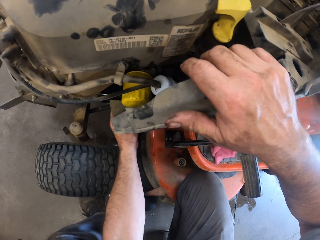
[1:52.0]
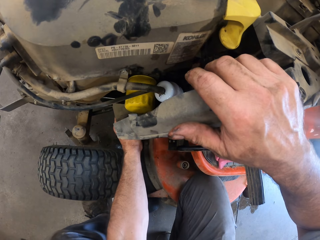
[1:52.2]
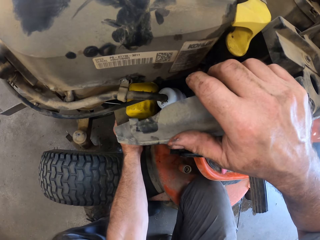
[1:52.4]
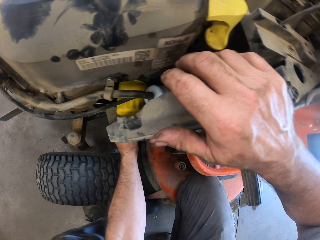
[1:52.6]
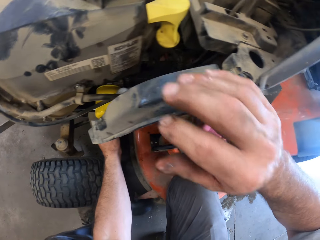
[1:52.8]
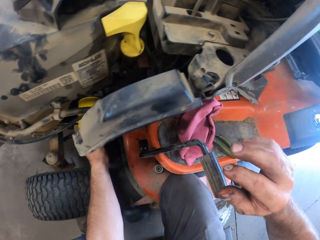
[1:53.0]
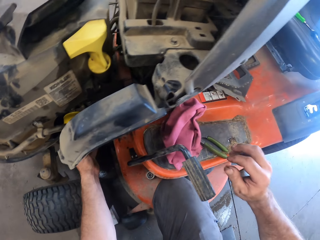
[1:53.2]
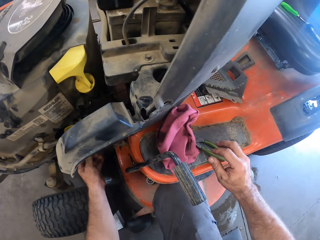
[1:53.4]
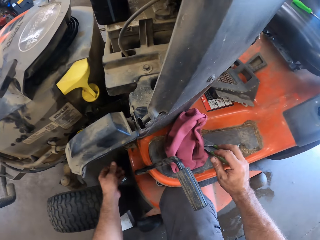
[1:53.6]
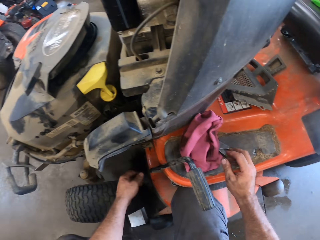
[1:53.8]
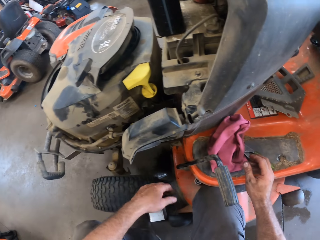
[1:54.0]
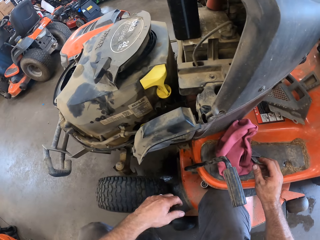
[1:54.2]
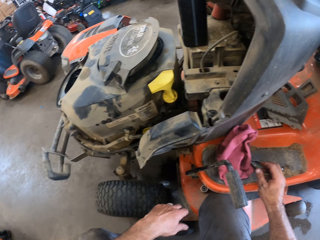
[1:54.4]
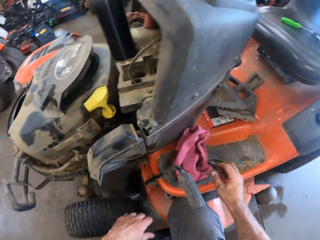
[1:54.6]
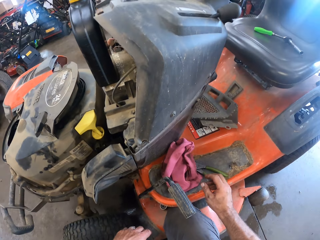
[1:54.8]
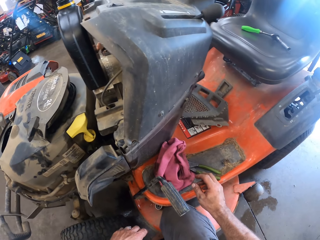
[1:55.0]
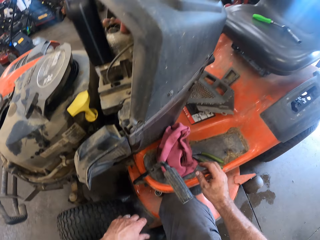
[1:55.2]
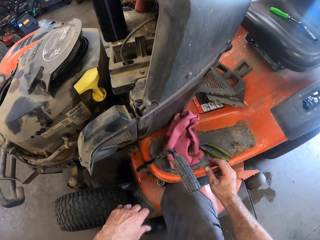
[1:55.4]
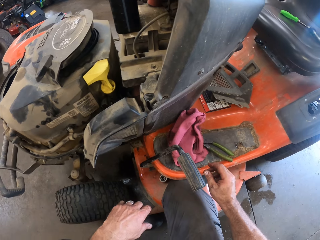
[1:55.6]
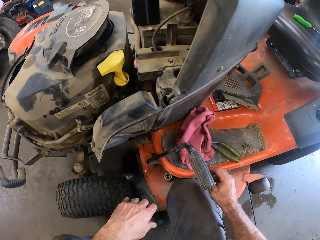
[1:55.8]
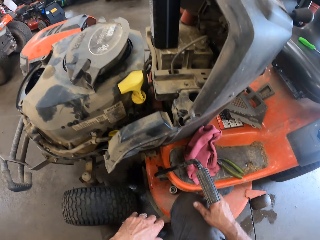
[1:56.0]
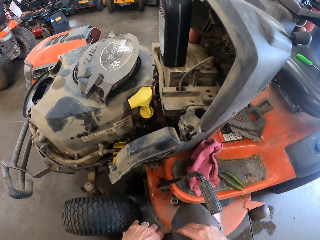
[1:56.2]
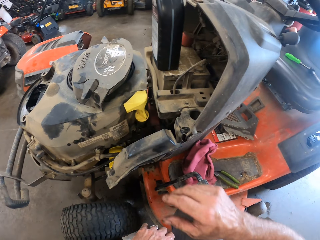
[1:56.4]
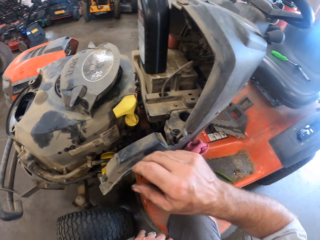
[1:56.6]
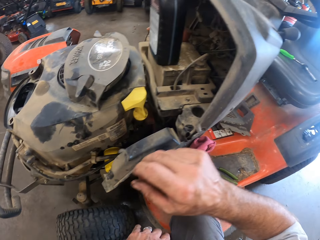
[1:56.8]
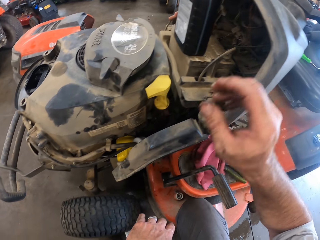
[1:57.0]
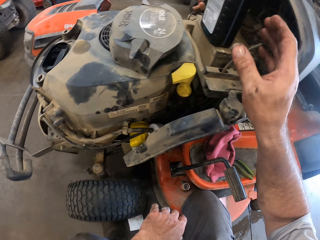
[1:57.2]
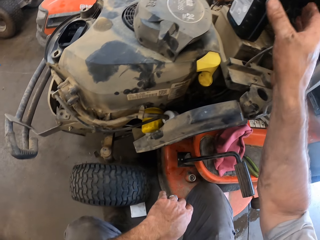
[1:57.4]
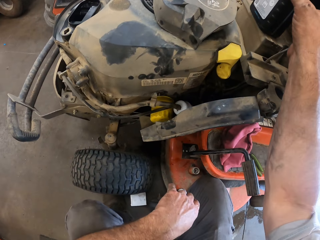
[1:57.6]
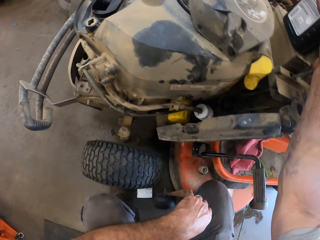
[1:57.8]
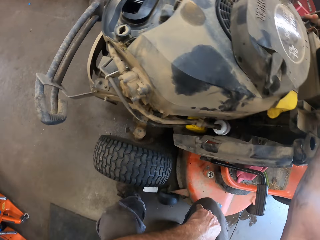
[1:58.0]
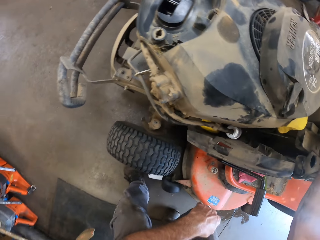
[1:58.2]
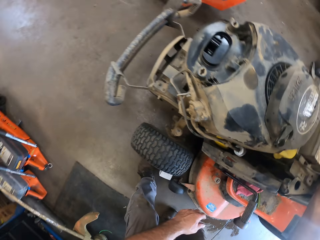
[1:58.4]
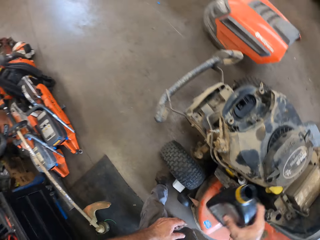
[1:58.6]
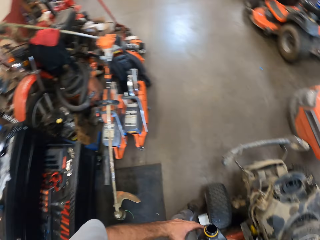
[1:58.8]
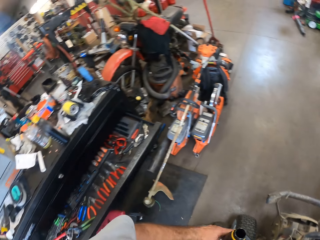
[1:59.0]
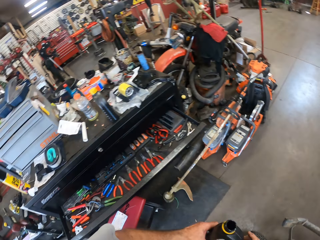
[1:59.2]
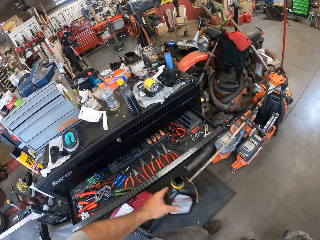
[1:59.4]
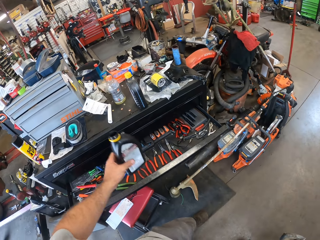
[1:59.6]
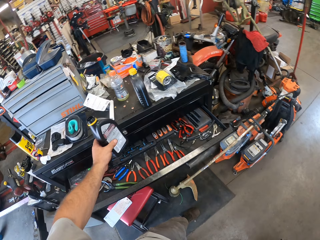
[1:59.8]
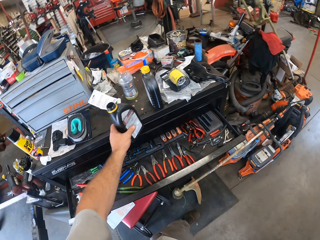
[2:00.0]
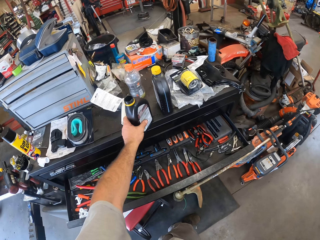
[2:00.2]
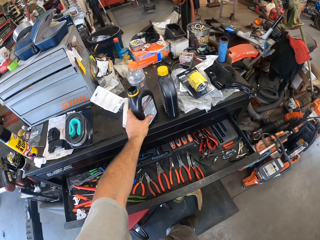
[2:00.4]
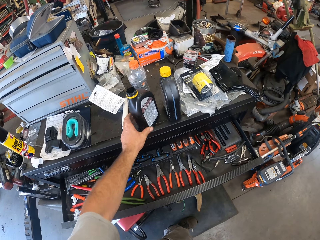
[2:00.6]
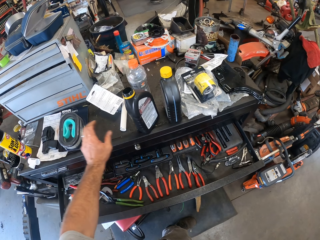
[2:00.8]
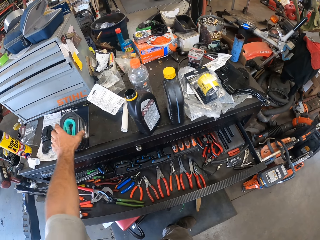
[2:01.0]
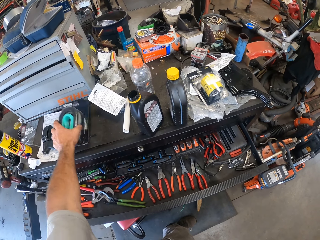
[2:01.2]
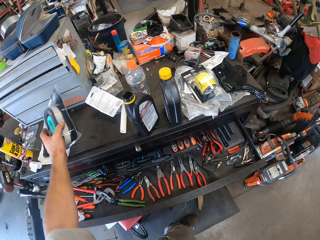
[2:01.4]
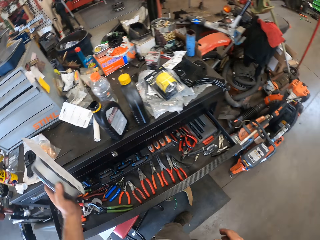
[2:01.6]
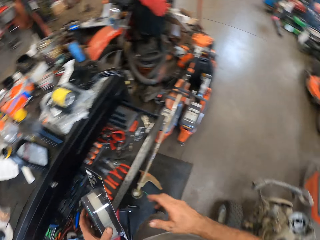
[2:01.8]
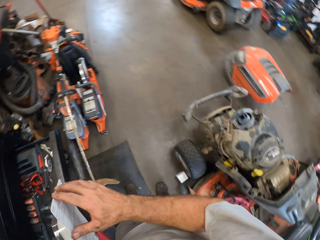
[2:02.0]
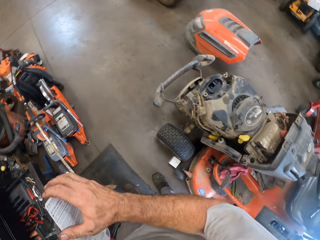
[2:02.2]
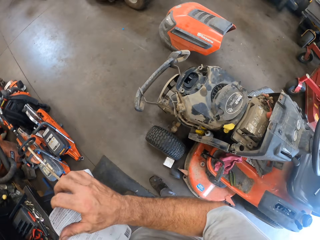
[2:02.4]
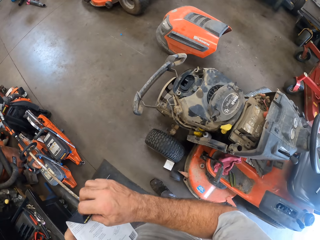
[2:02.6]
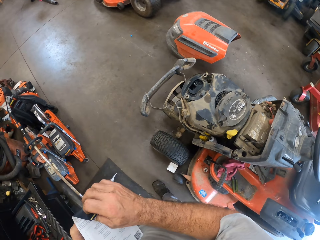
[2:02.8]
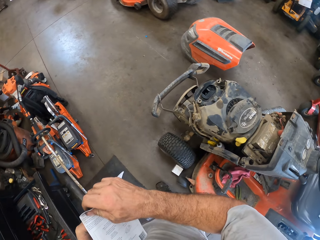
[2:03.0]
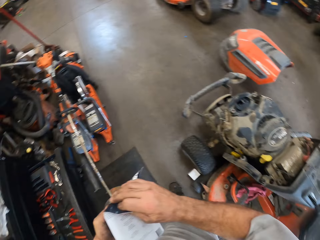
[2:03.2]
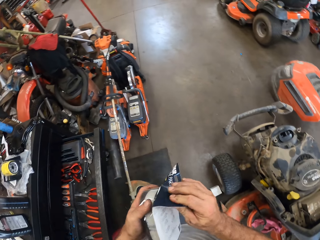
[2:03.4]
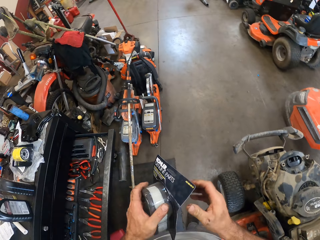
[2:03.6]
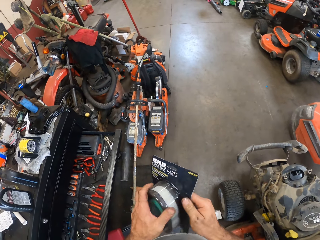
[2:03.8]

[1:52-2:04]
The camera wearer presses part of the lawn mower. He stares at the lawn mower. He stands up. He picks up a bottle of engine oil from the lawn mower with his right hand. He transfers the bottle of engine oil from his right hand to his left hand. He holds the bottle. He drops the bottle of engine oil on the tool cabinet. He picks up the pack of air filter or spare part from the tool cabinet with his left hand. He holds the pack of air filter with both hands.

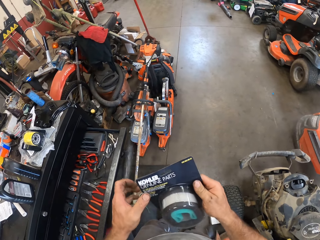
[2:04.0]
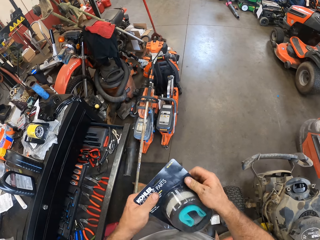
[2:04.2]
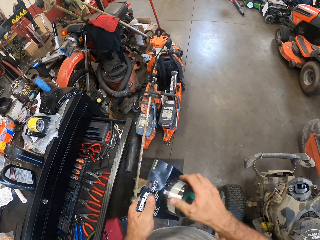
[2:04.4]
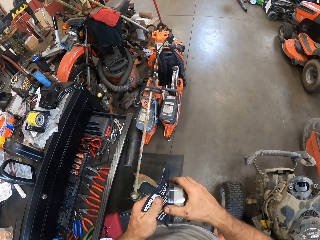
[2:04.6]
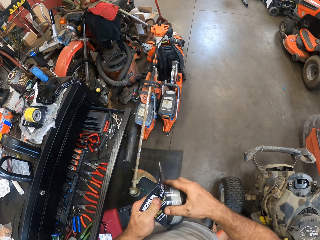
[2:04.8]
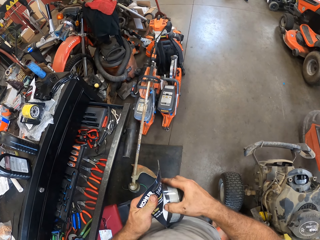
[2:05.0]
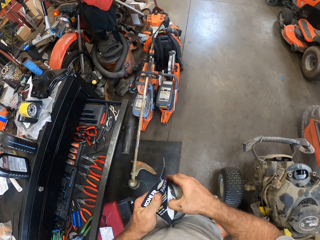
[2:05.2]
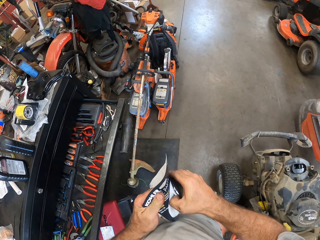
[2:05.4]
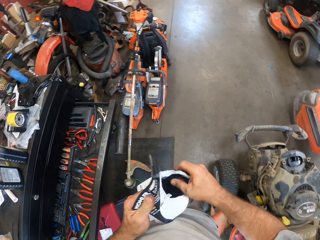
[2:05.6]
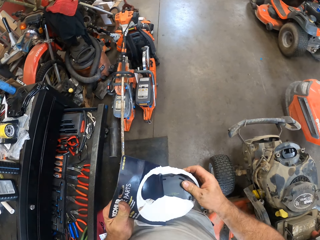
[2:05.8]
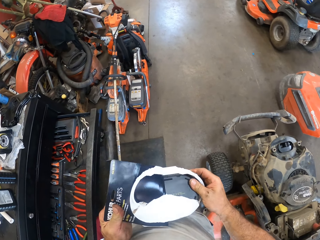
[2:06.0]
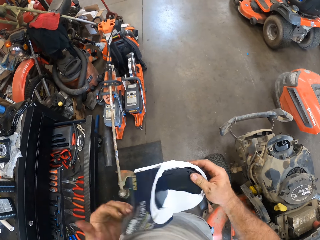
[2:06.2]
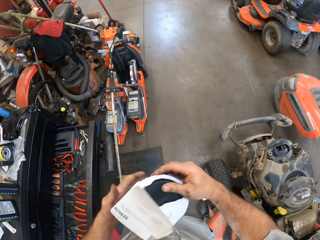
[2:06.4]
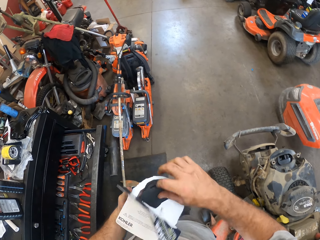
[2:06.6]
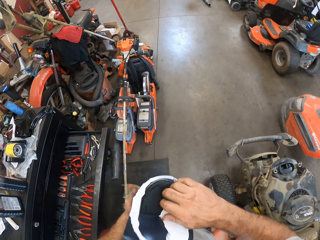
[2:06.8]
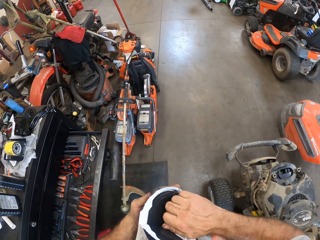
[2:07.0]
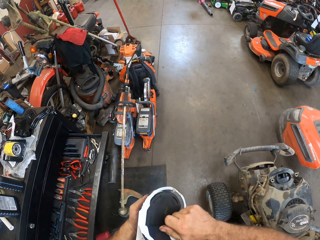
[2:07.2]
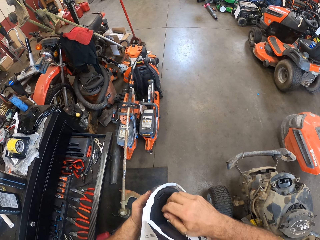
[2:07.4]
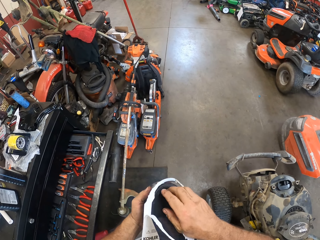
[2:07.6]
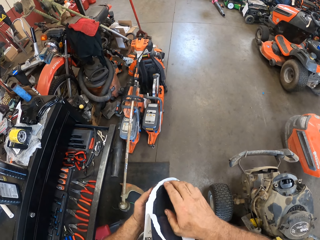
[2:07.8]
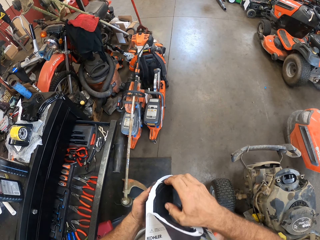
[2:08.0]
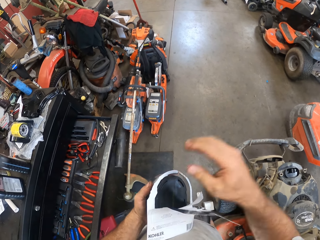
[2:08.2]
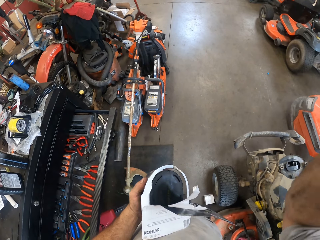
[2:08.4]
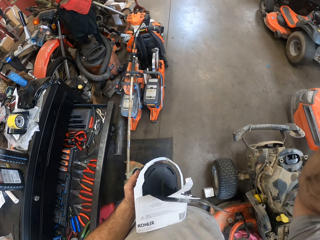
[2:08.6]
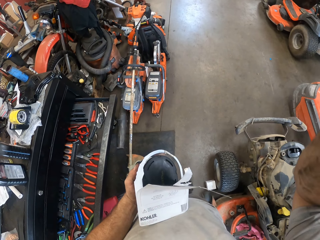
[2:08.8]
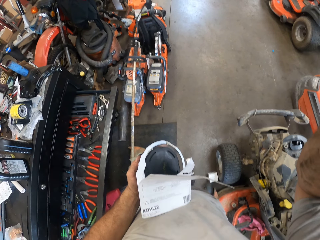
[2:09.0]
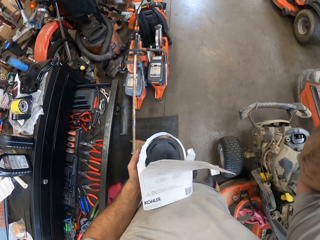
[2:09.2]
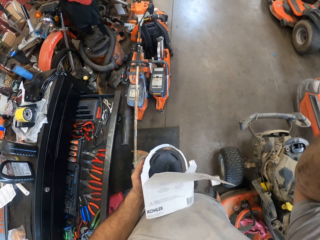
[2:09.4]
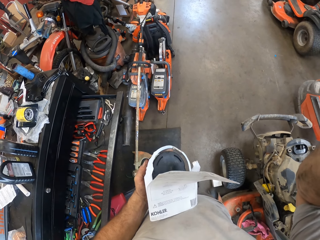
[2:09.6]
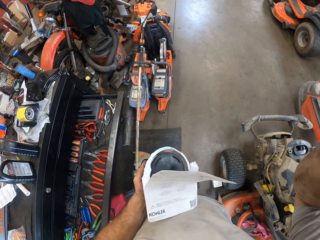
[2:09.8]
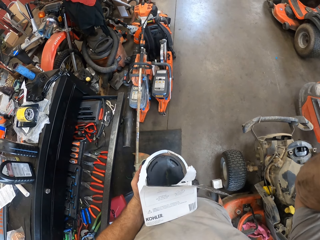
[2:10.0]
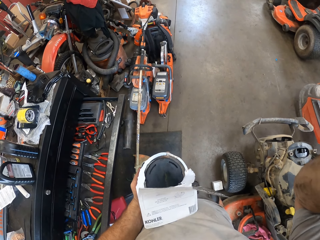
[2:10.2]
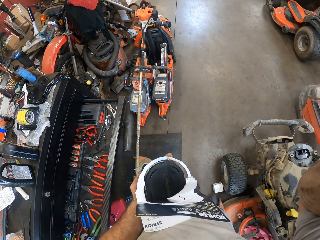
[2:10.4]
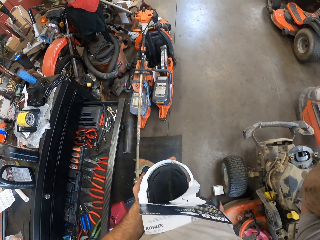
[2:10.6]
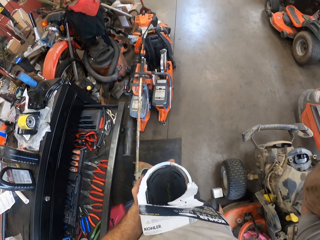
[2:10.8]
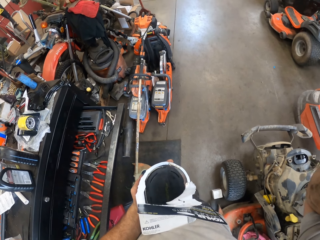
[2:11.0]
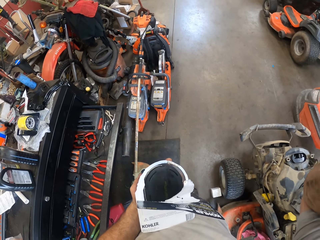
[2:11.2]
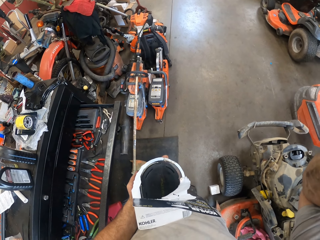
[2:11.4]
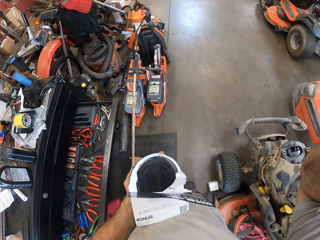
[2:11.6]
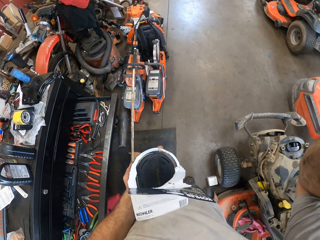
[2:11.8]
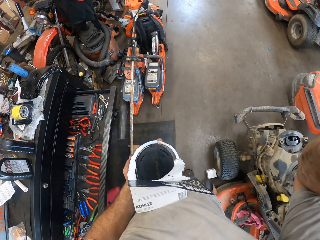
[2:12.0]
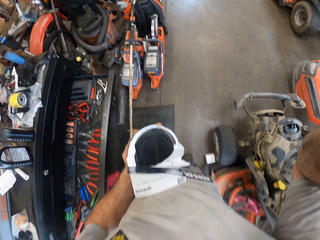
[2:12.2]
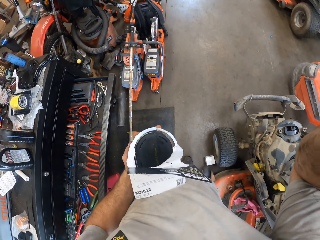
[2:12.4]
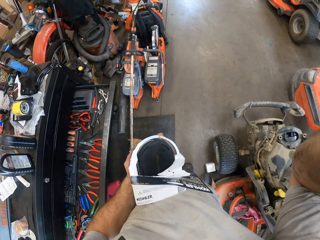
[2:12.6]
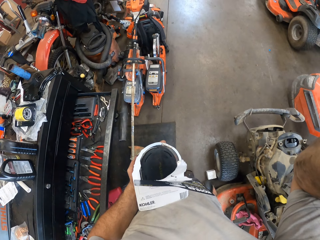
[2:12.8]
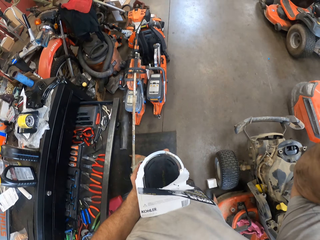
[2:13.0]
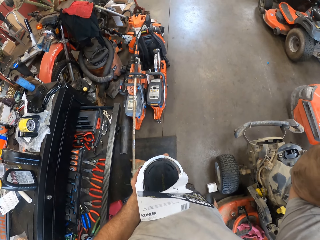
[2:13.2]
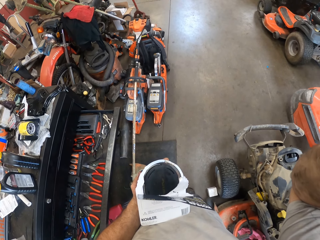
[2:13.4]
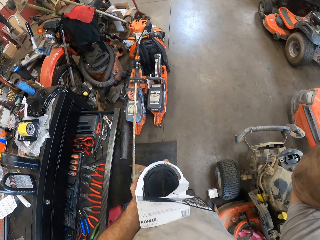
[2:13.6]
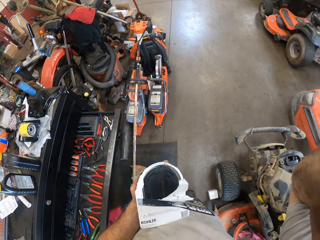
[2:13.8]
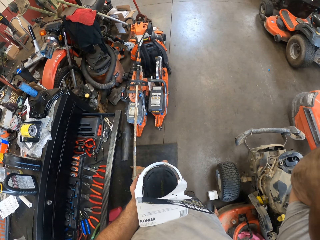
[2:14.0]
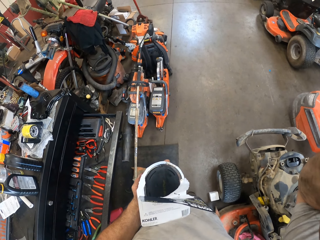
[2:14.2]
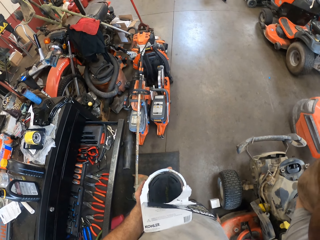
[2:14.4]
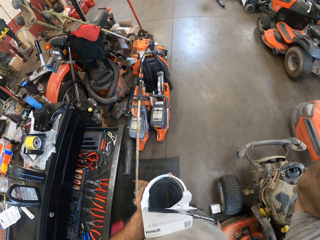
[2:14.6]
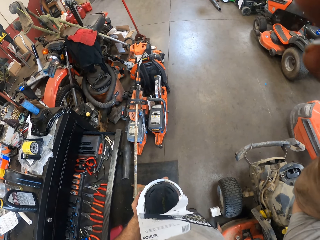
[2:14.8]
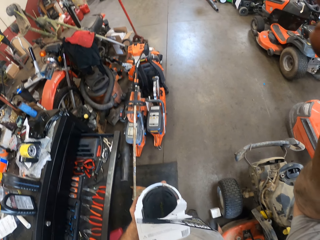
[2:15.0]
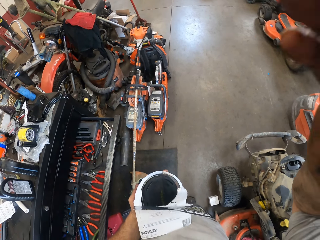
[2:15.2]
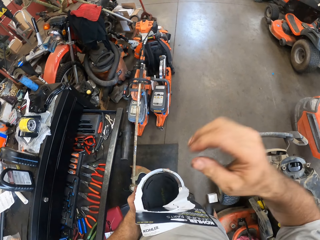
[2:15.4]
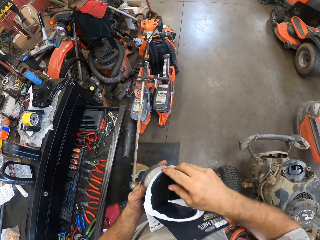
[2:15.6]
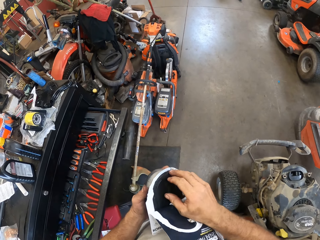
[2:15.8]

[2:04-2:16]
The camera wearer turns the spare part. He removes the spare part from the packet. He opens the pack of air filter with his right hand. He adjusts the camera. He raises his right hand.
